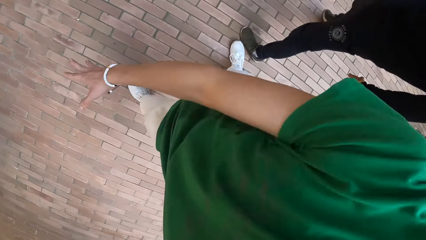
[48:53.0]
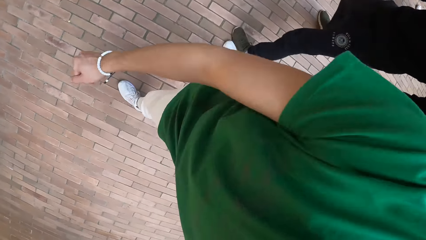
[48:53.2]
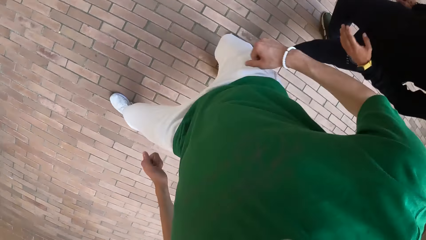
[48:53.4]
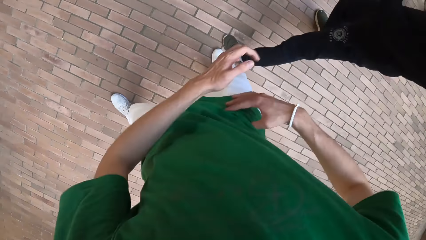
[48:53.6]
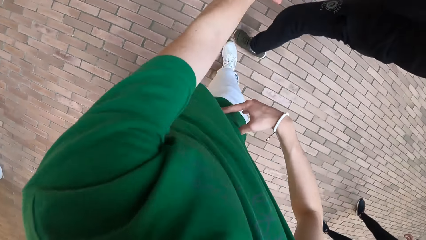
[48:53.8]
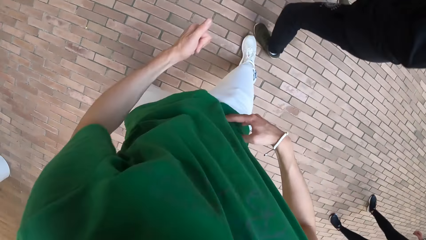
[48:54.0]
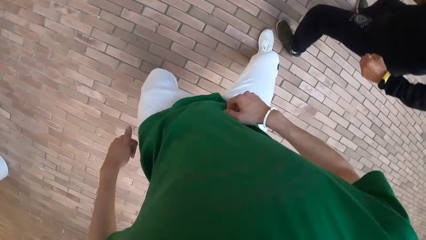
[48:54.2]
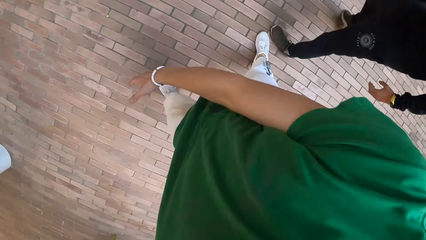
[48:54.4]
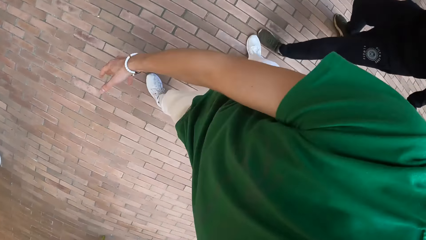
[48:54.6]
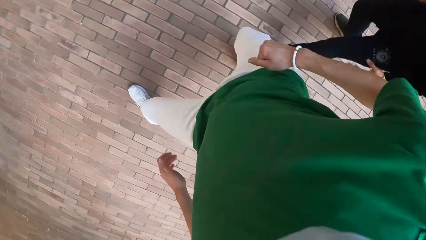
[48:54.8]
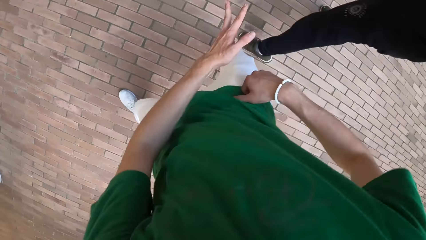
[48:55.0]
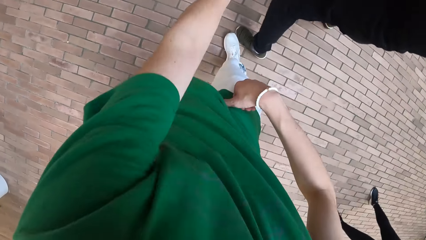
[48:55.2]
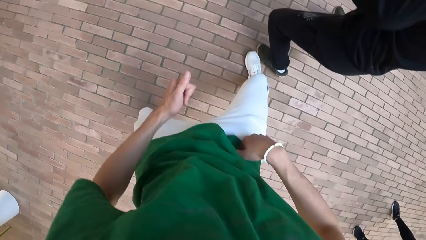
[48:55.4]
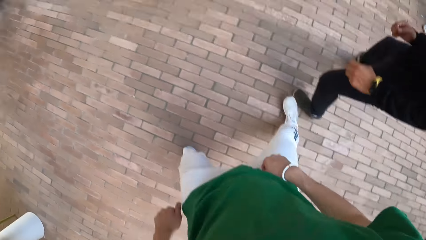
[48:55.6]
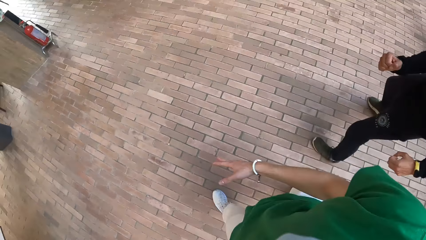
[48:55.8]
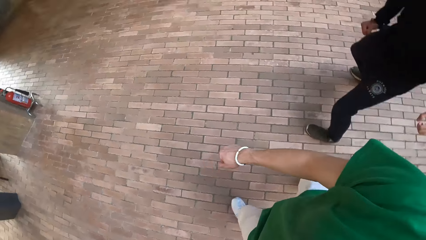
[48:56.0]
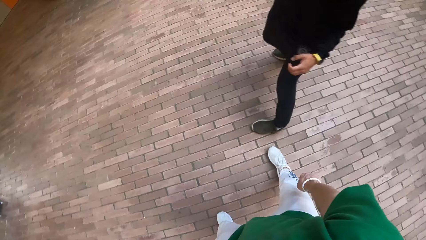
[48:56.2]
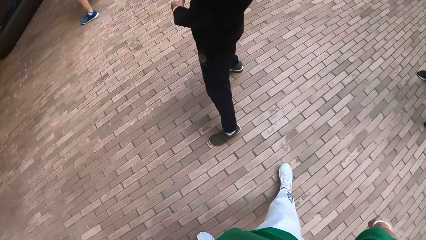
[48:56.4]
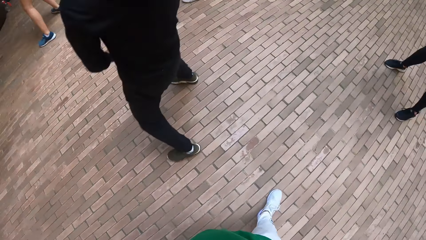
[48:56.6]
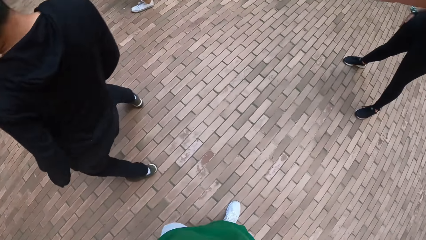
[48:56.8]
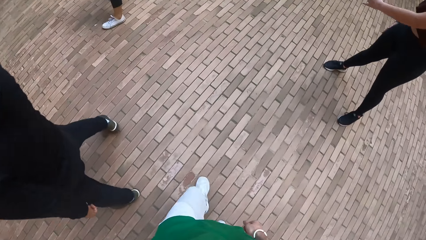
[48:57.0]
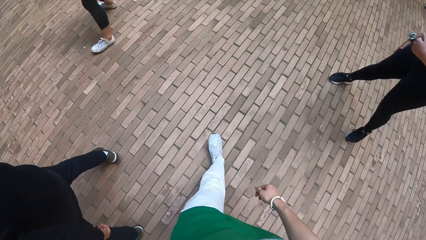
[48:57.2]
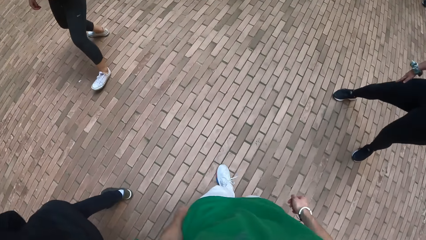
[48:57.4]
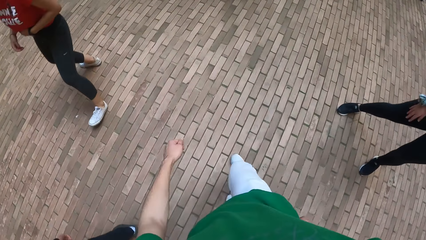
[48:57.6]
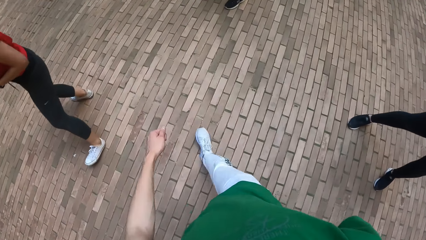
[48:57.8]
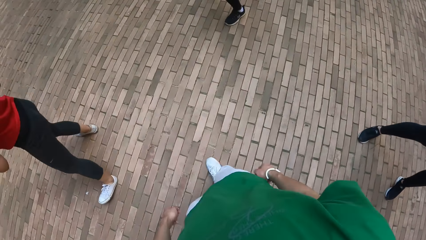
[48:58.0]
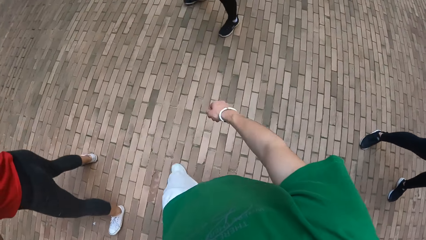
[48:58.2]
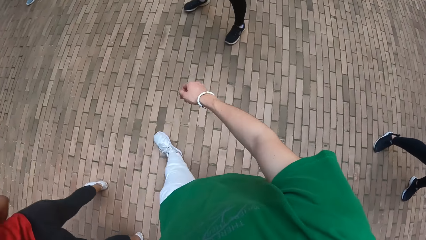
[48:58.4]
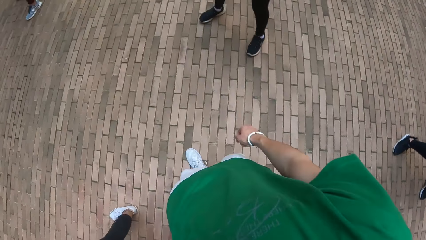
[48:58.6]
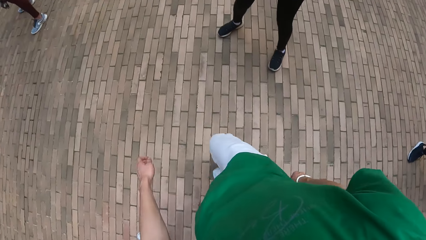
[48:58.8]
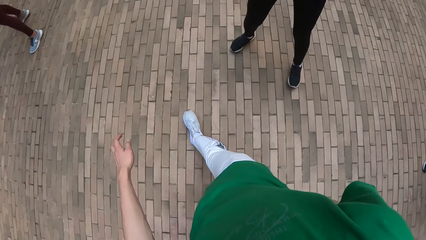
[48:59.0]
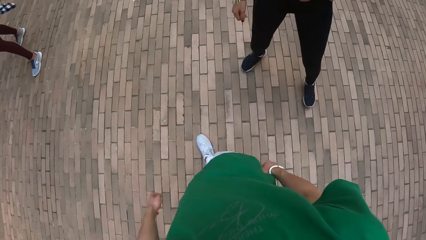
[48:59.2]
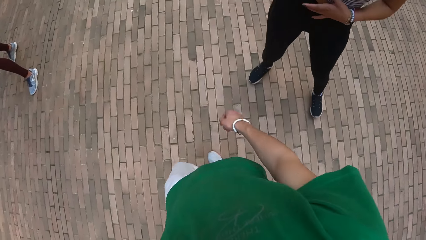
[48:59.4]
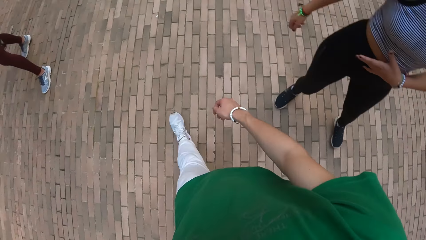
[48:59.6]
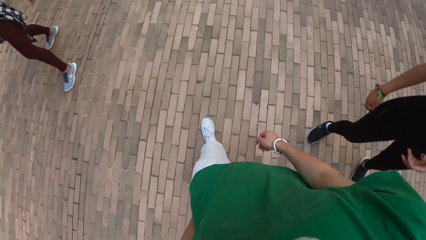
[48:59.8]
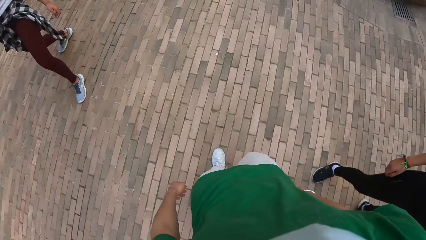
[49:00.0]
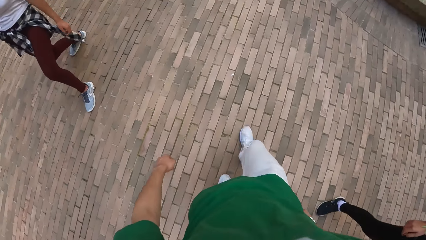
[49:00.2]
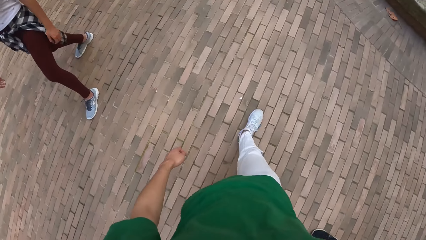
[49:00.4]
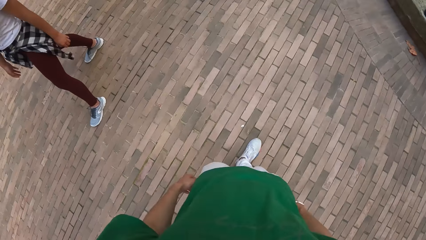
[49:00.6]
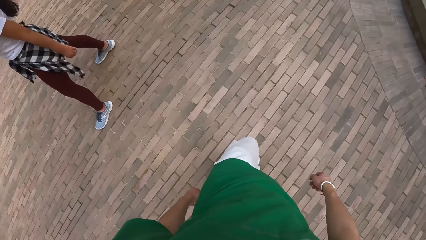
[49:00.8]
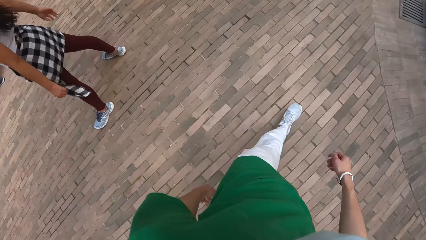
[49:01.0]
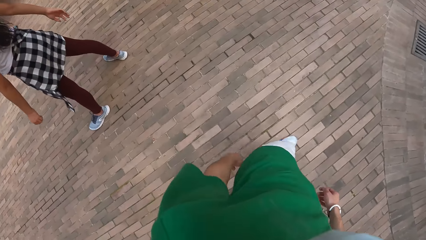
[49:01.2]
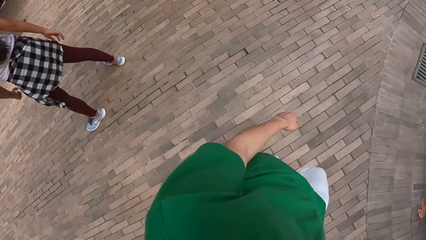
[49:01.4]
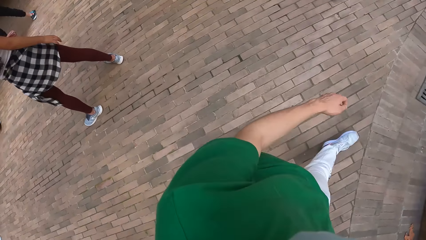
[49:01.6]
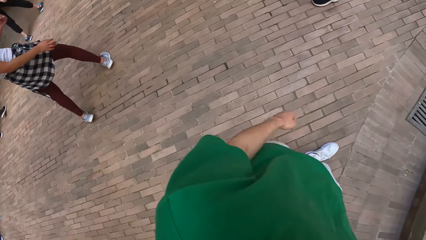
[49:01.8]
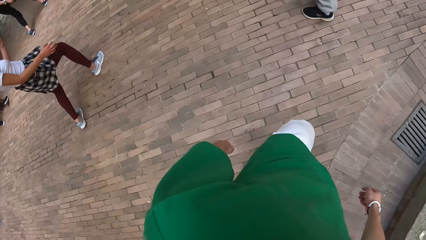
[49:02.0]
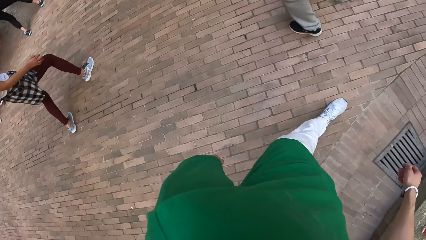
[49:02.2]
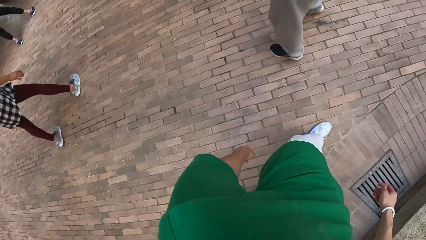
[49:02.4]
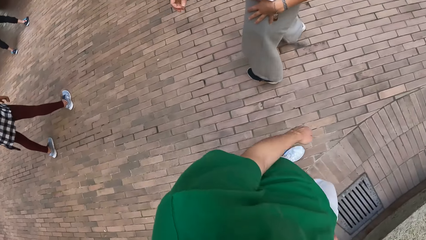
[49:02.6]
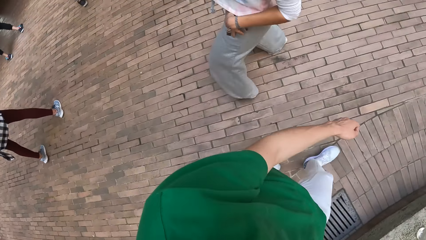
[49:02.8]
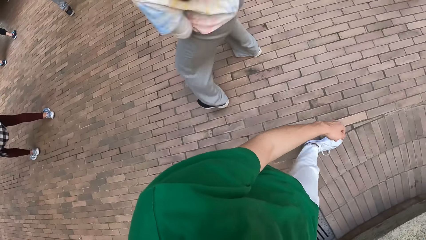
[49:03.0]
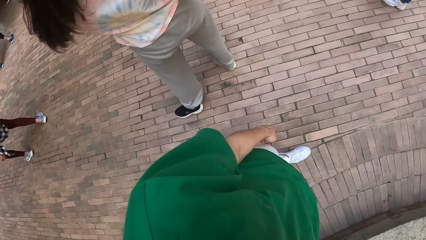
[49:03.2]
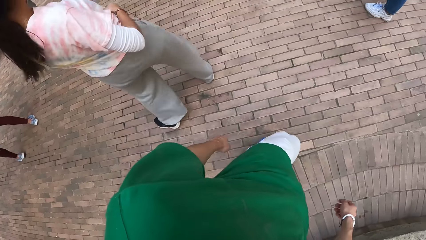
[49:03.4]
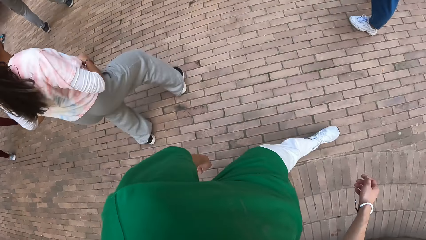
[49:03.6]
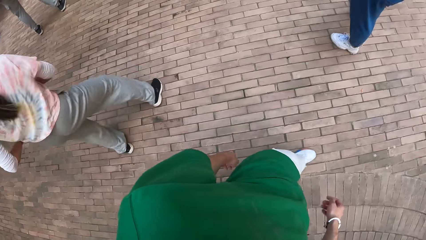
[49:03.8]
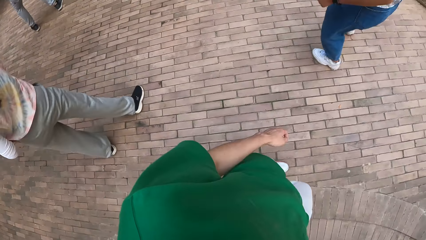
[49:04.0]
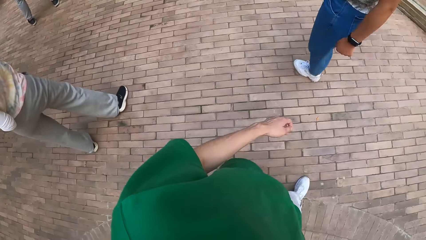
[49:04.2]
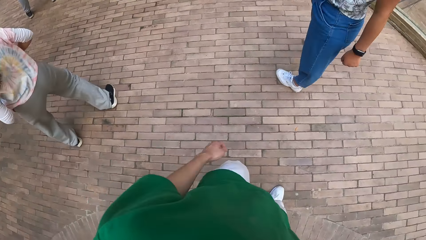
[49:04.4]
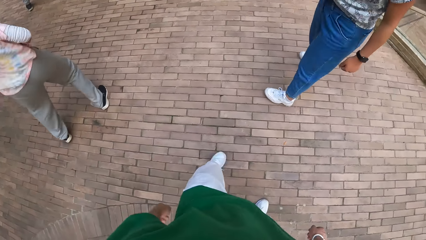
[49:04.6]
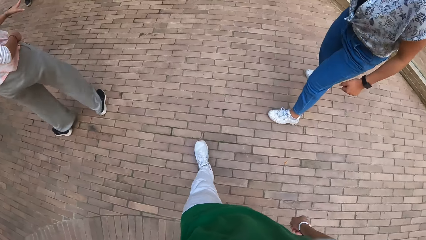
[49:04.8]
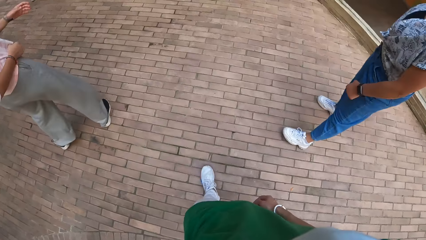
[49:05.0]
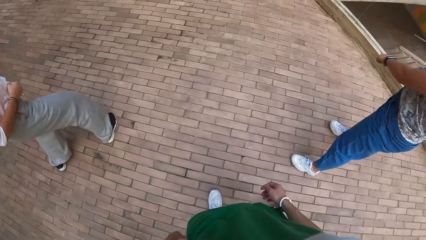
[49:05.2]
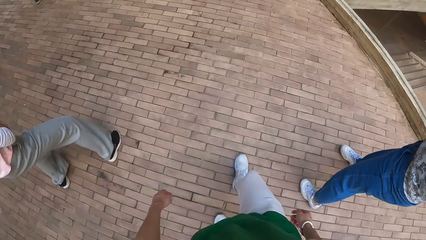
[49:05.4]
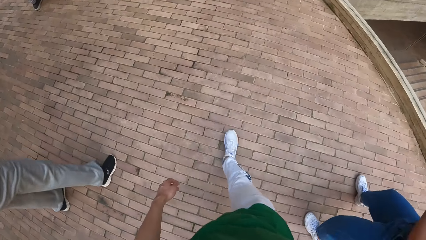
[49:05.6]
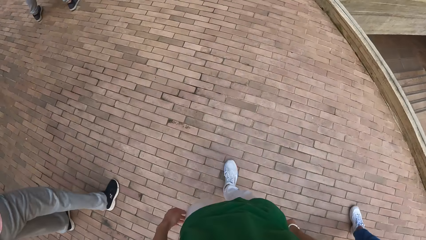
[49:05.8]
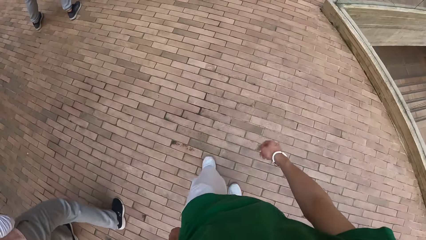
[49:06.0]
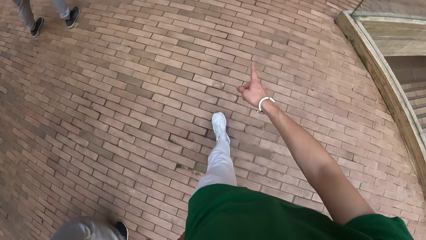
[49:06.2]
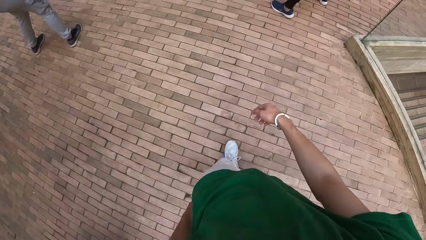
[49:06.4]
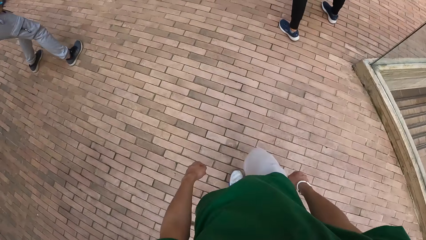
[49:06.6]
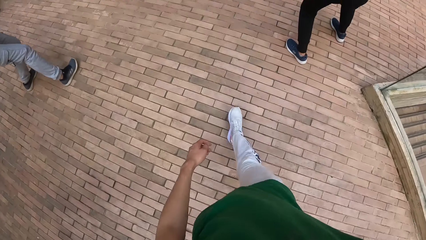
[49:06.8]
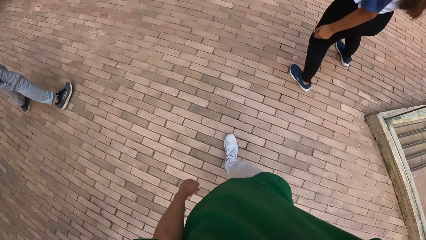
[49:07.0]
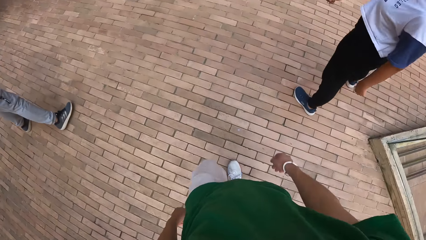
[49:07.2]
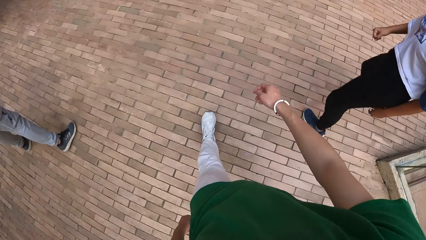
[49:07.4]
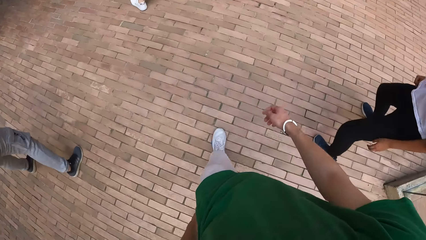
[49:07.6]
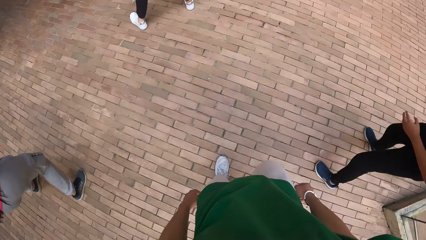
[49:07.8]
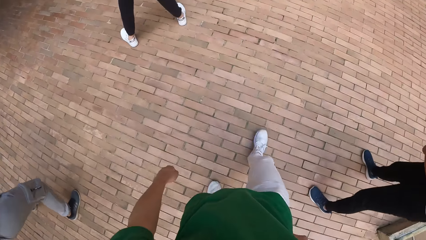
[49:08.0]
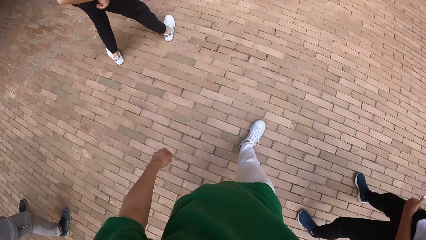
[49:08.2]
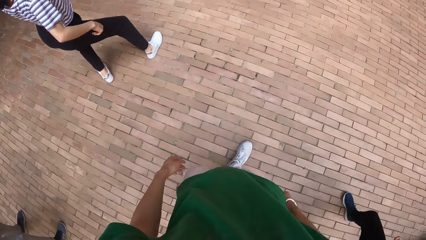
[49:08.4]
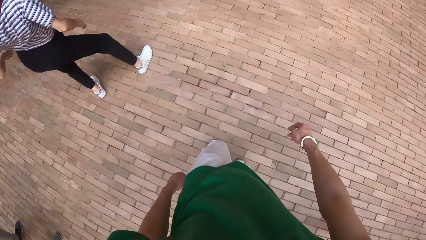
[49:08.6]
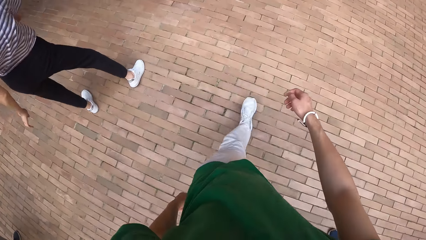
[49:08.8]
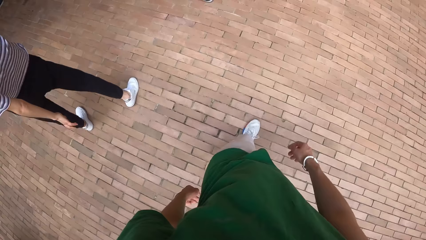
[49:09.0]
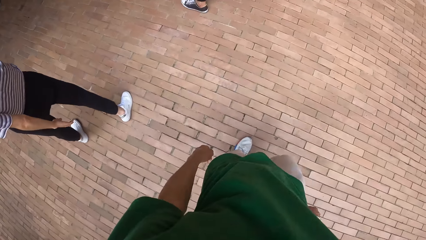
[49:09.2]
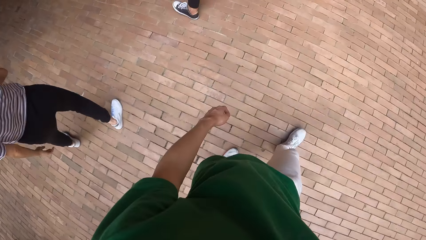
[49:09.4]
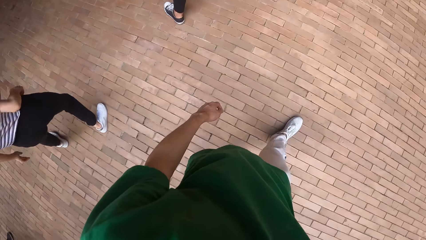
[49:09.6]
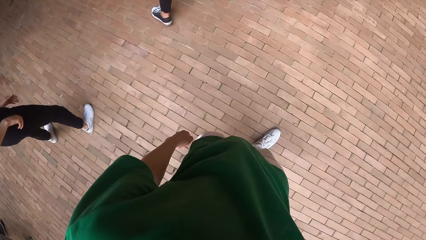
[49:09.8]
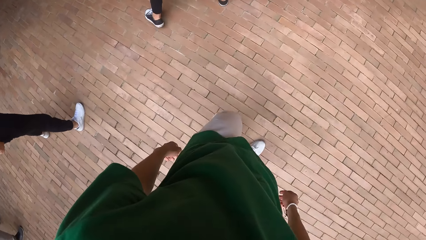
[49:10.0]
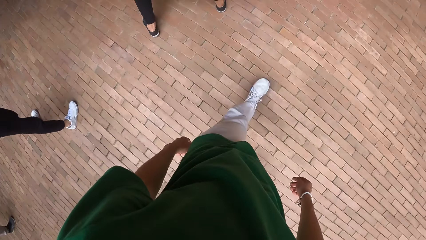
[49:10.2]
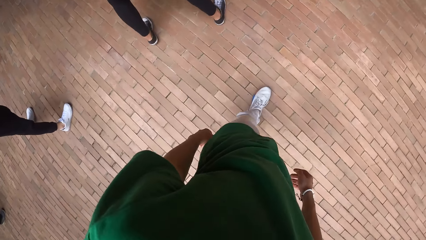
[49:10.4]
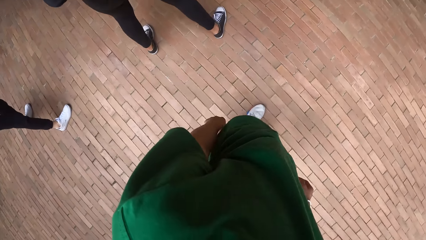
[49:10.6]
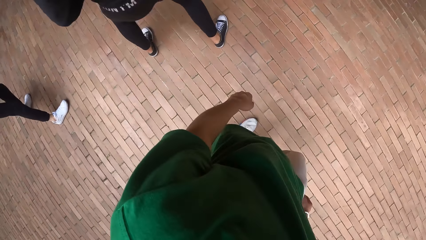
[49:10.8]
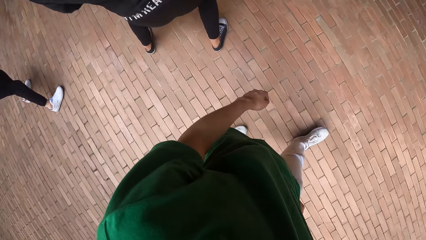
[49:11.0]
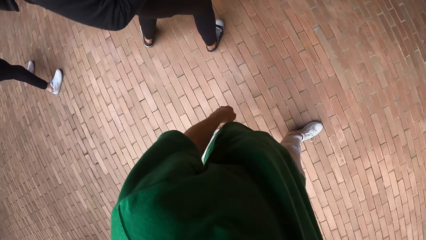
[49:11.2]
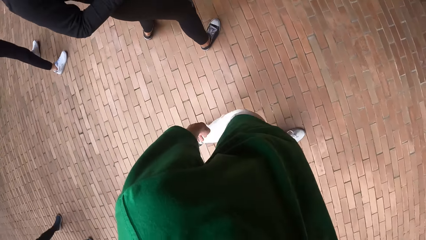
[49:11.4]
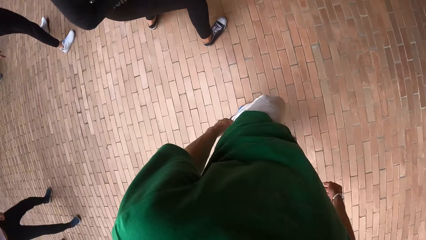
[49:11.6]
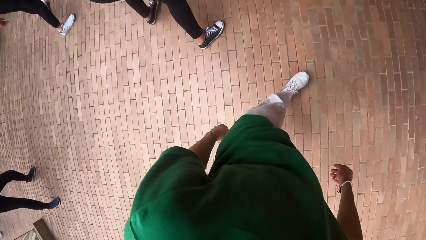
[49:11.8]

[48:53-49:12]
The camera wearer walks around.
